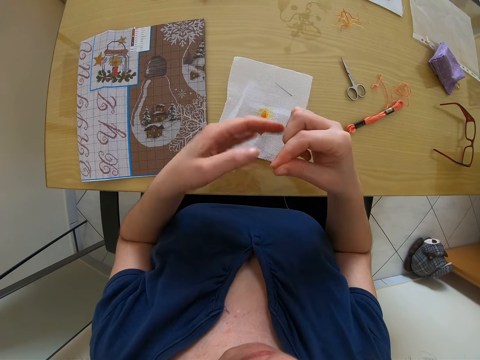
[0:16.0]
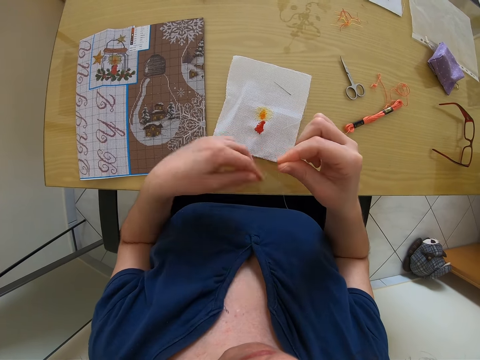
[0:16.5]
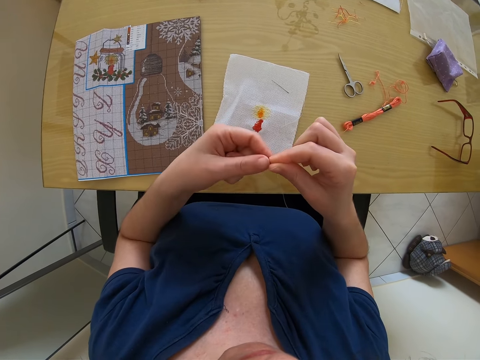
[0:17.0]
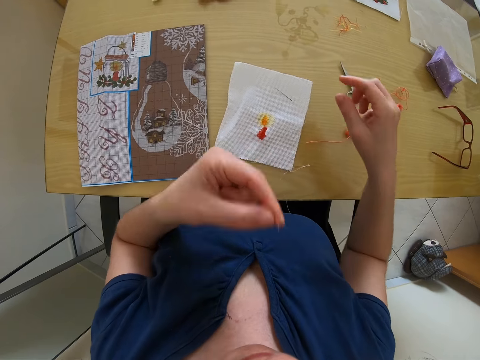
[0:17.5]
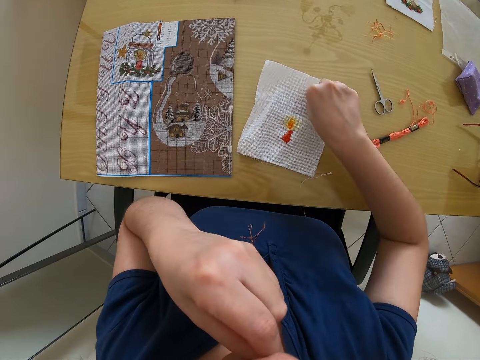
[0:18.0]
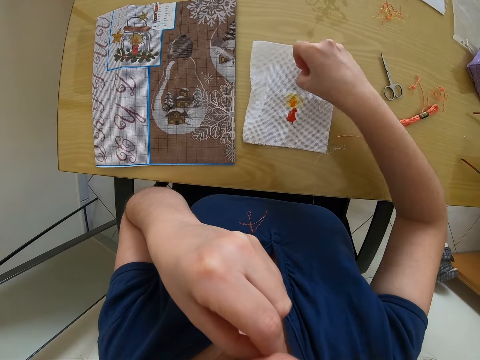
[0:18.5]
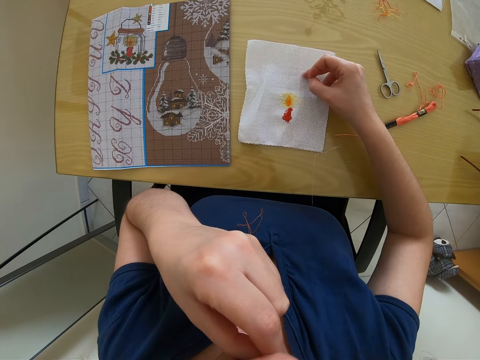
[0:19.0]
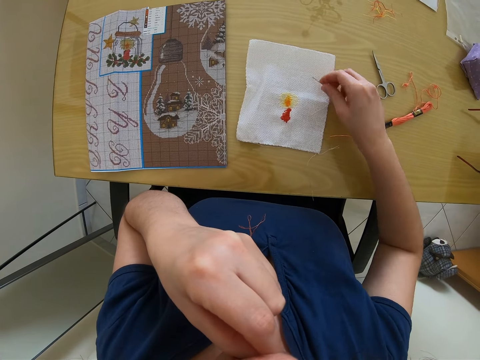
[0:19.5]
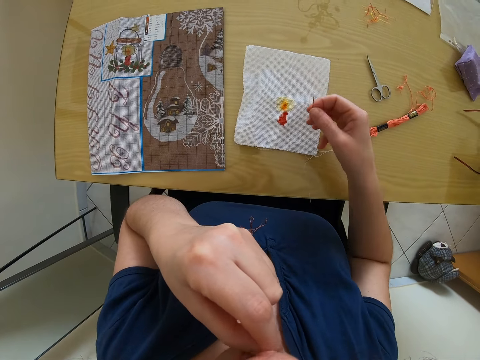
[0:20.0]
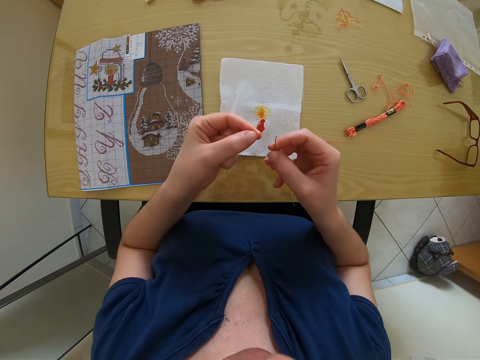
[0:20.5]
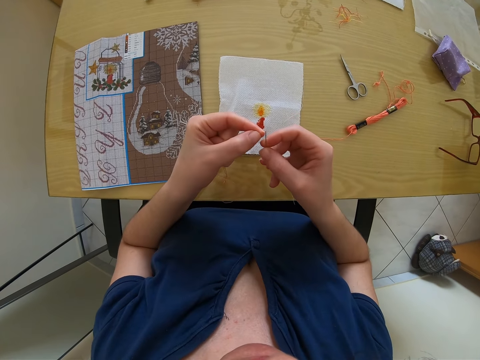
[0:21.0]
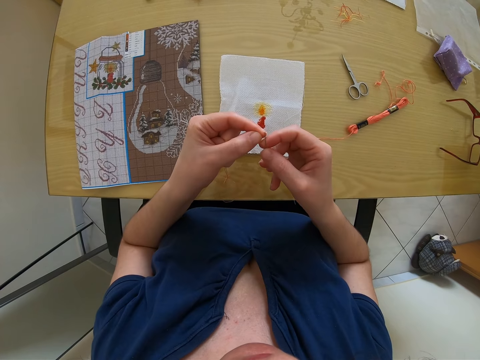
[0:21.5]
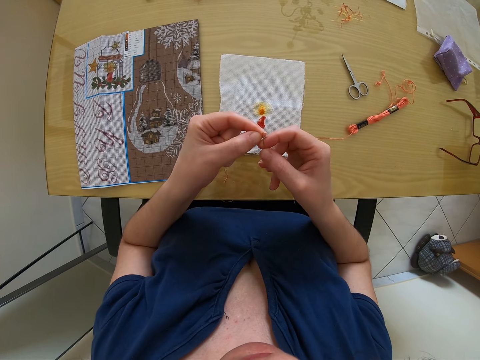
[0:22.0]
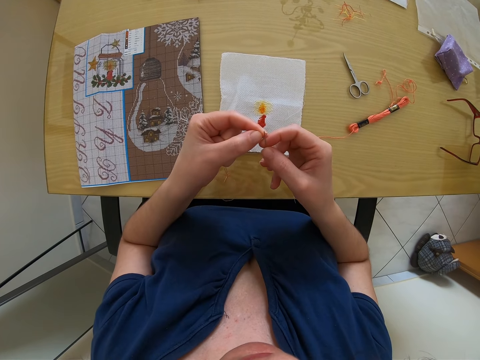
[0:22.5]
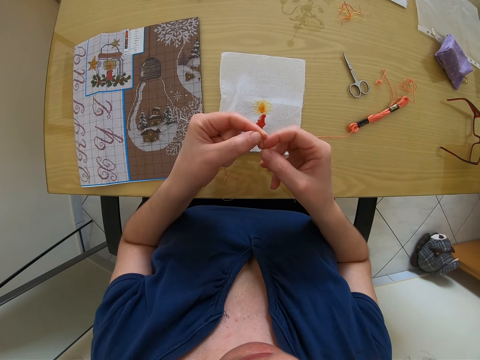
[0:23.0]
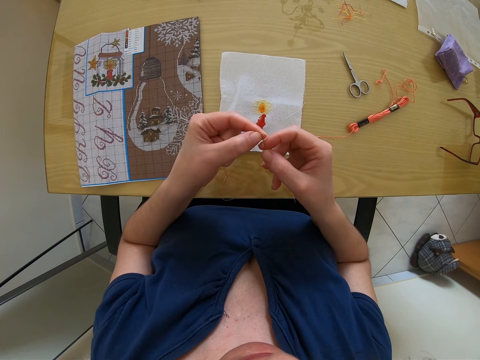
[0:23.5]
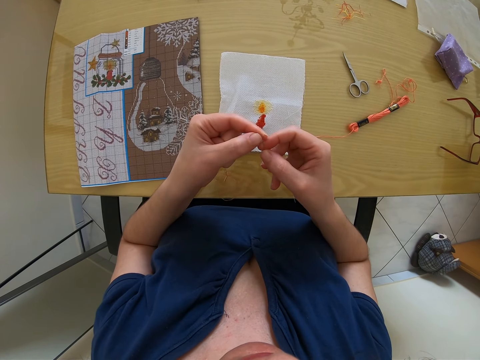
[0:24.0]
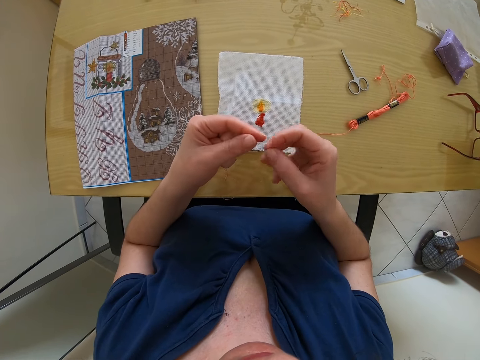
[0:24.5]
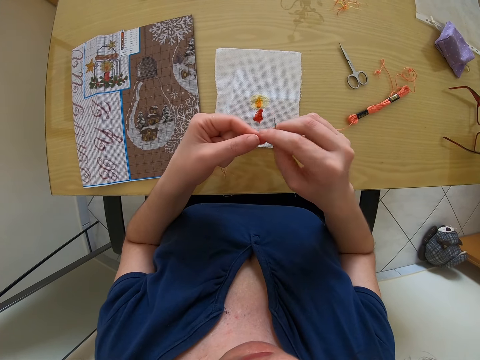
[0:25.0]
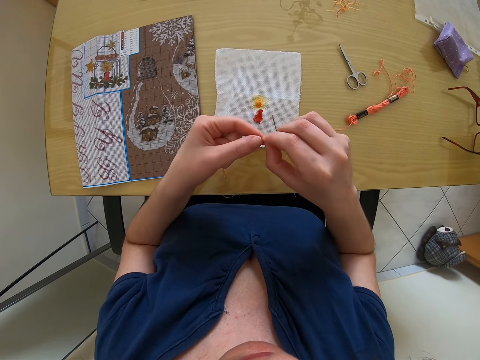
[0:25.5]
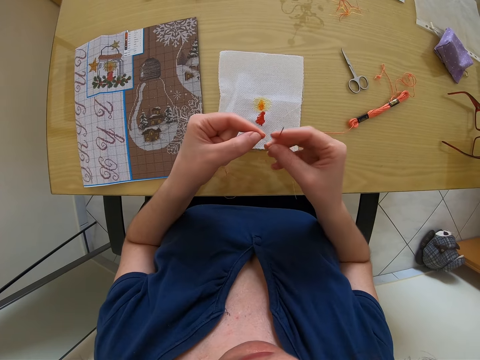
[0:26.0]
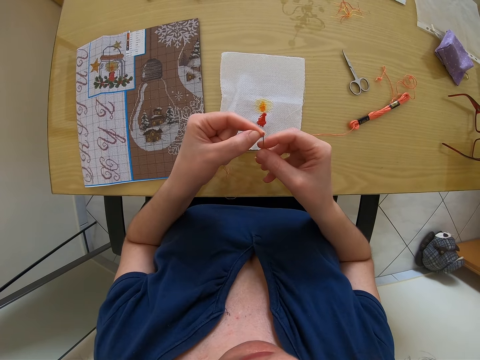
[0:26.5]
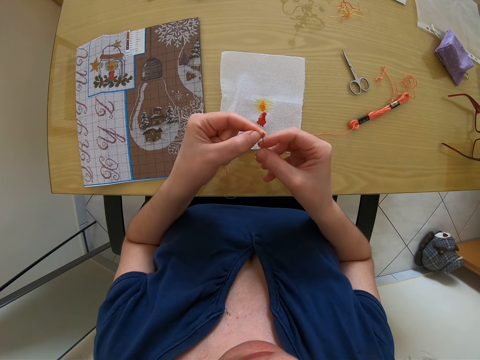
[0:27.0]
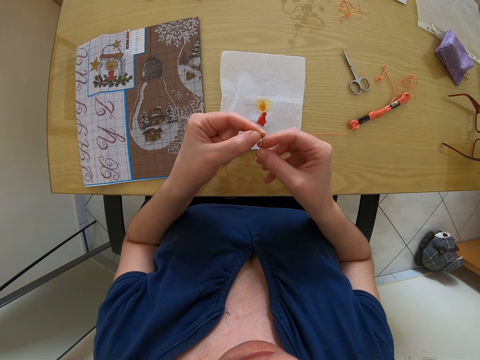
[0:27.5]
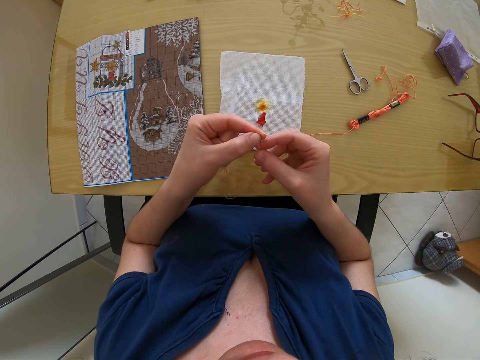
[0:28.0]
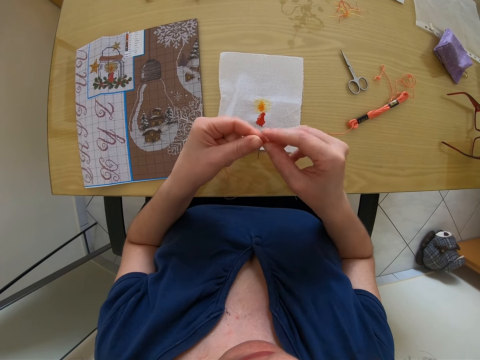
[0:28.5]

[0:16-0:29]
The camera wearer adjusts the piece of thread with their mouth. They pick up a needle on a piece of cloth on the table with their right hand. They insert the piece of thread in their left hand into the needle in their right hand. They adjust the piece of thread in their left hand with their right hand. They insert the piece of thread in their left hand into the needle in their right hand.

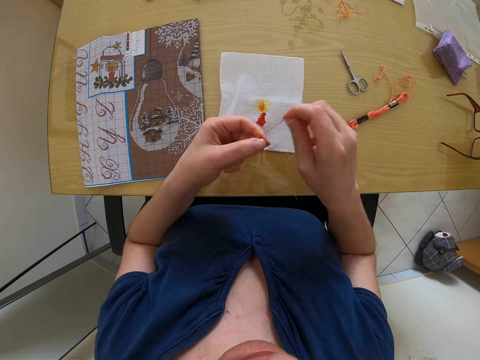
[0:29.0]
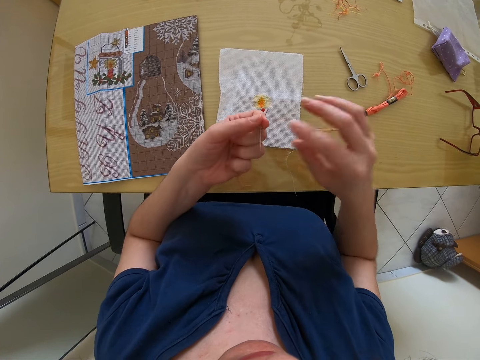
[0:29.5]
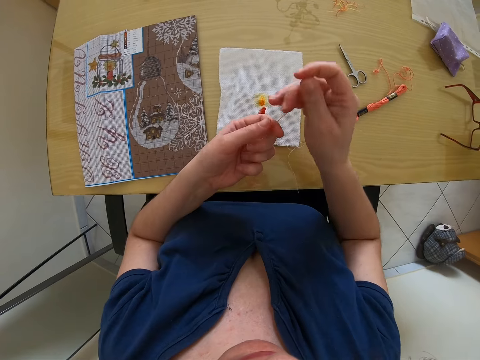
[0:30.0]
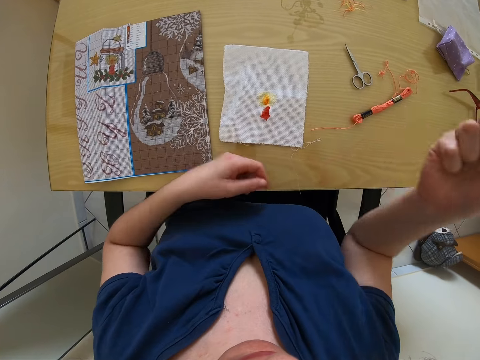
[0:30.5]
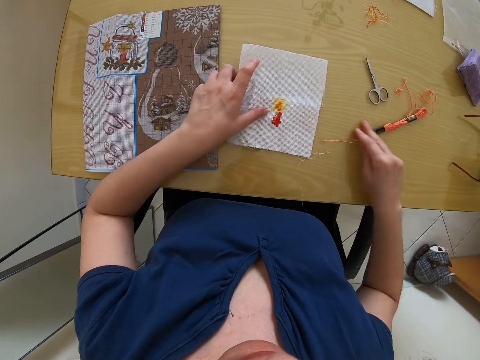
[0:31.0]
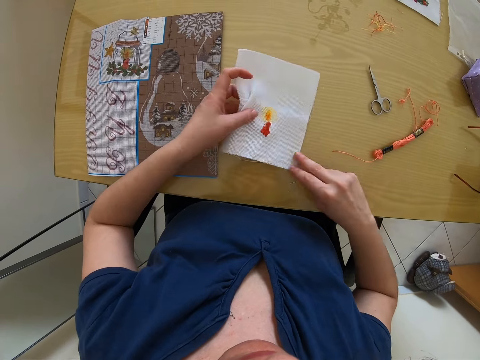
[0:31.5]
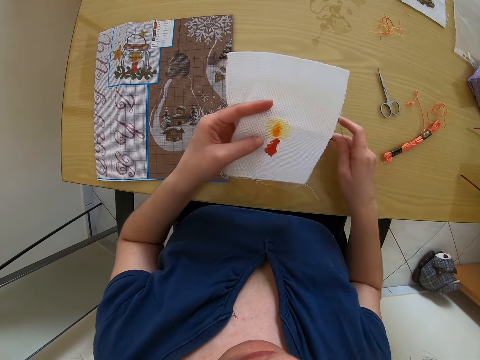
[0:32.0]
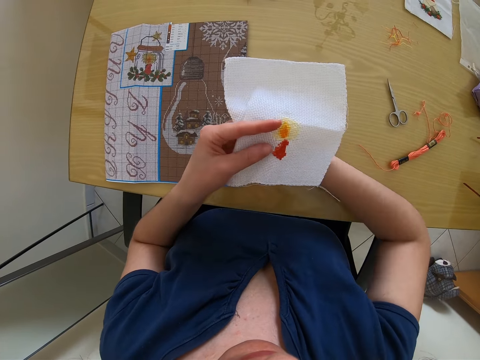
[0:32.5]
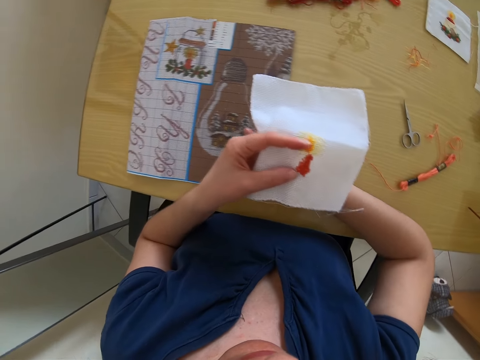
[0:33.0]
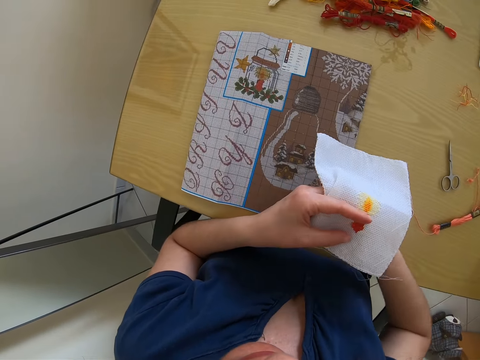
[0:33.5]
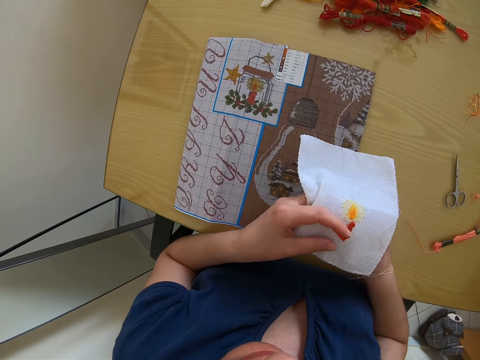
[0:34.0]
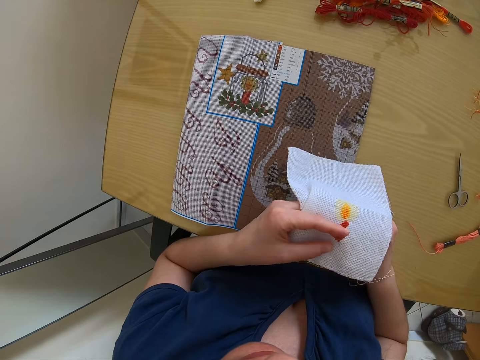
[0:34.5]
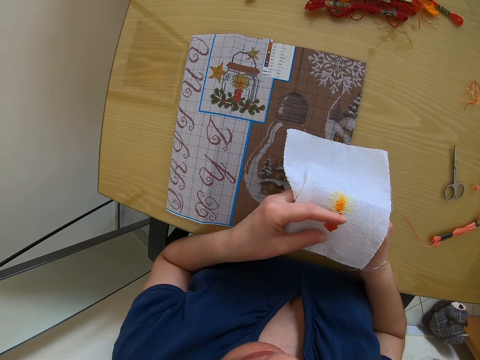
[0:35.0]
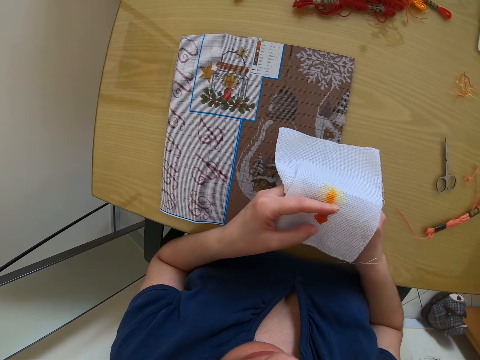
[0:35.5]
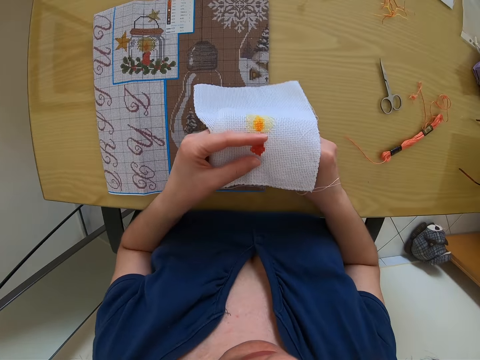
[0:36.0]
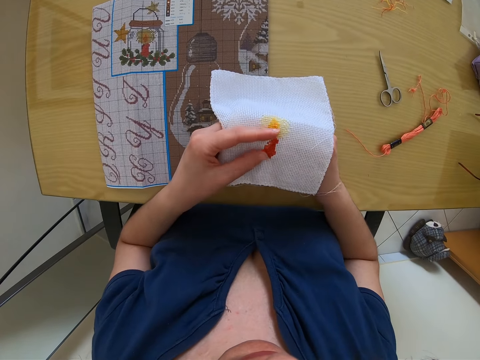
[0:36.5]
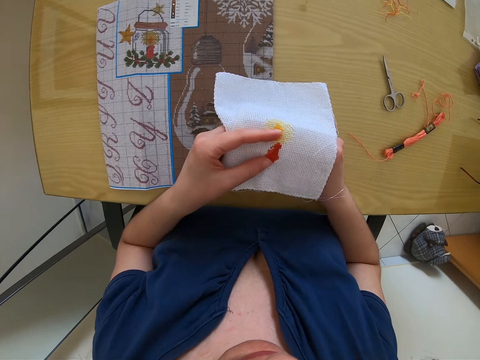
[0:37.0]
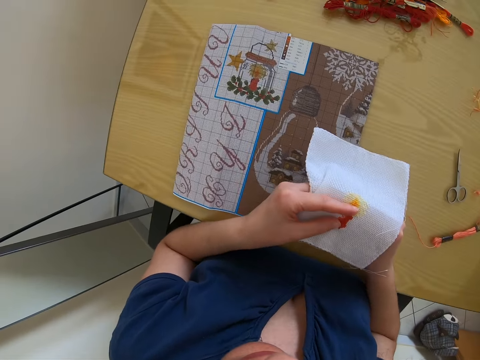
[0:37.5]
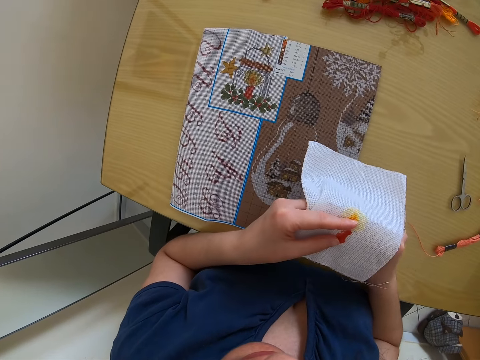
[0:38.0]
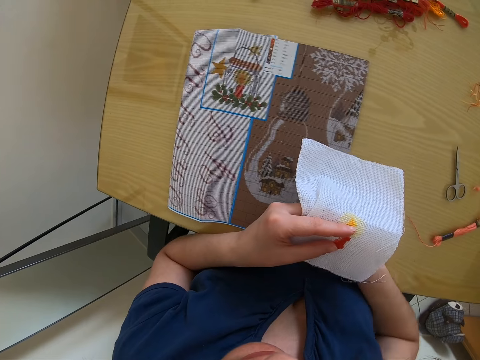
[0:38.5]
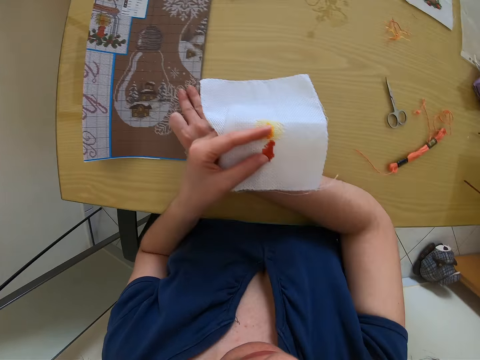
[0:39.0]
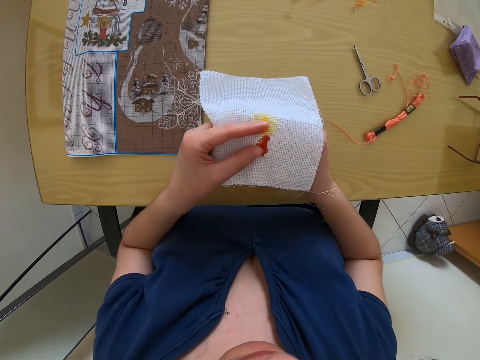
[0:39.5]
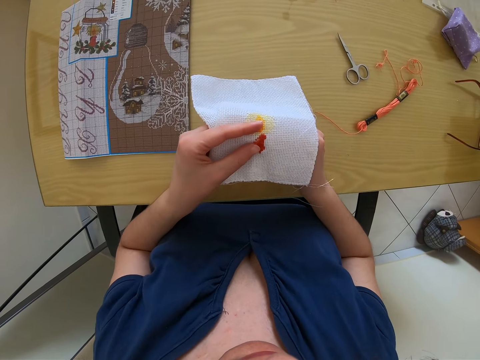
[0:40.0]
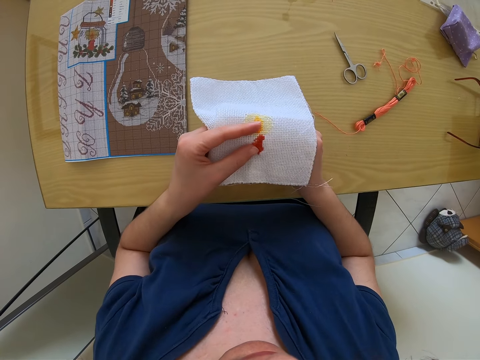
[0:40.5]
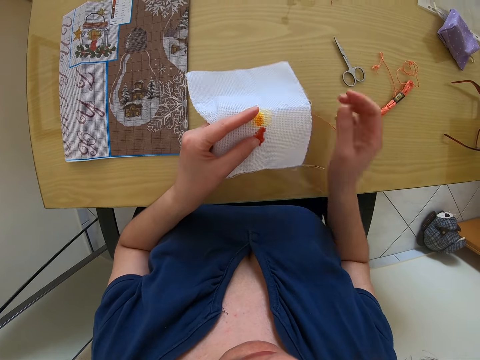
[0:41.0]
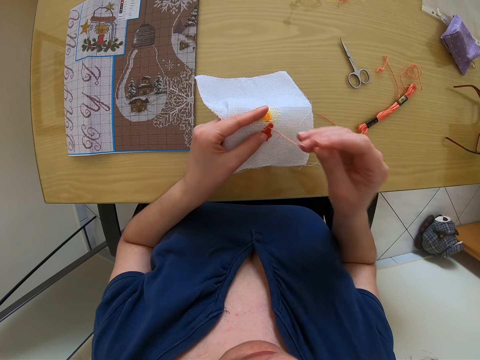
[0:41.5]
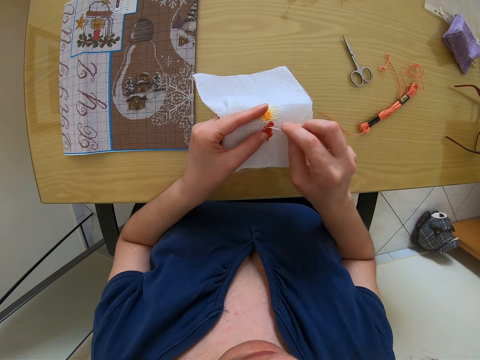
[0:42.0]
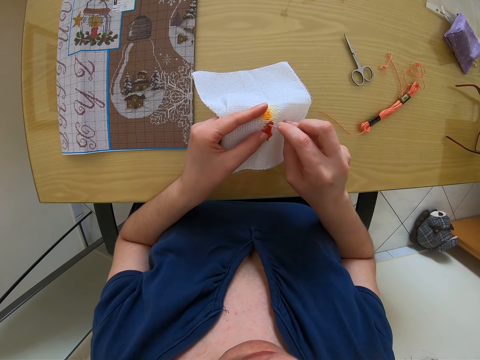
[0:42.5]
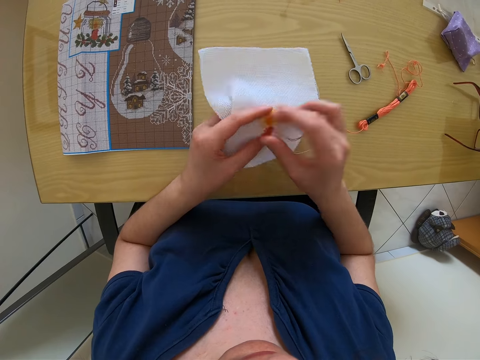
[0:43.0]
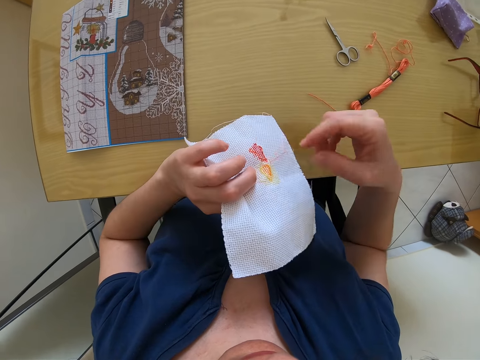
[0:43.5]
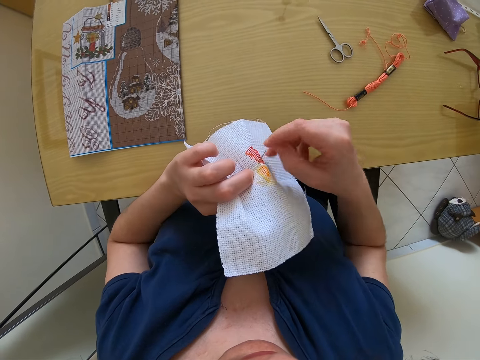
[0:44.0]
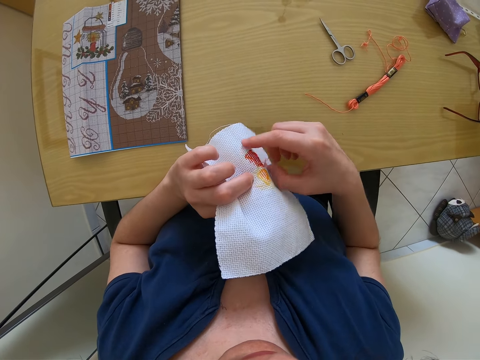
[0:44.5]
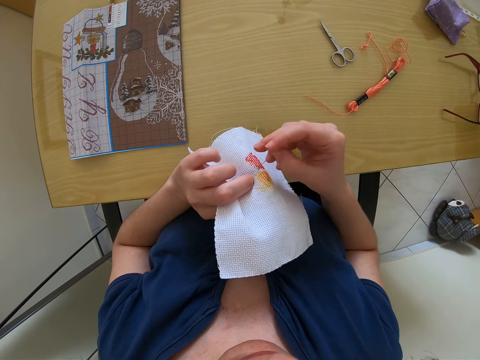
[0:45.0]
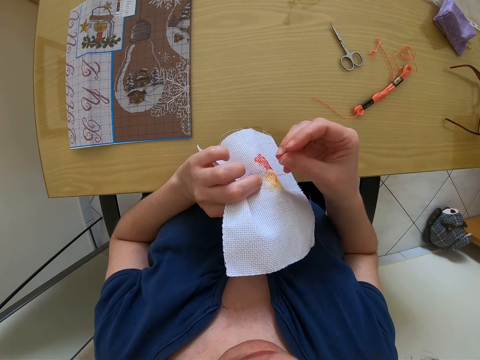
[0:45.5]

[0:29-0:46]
The camera wearer picks up the piece of cloth on the table with their left hand. They adjust a craft pad on the table with their right hand. They read the instructions. They adjust the craft pad on the table with their right hand. They move the paper aside. They sew the piece of cloth with the needle in their right hand.
